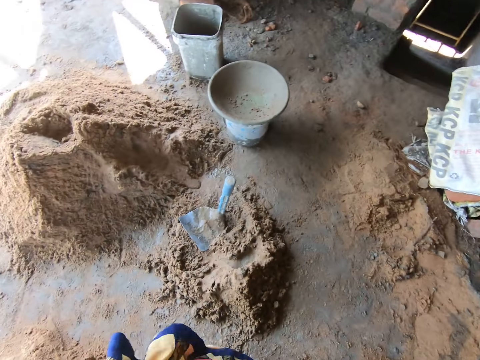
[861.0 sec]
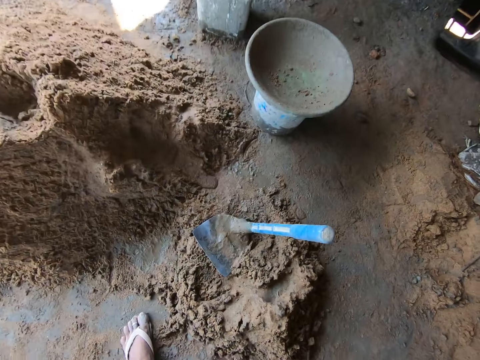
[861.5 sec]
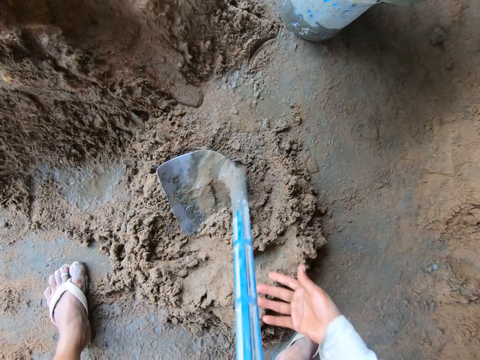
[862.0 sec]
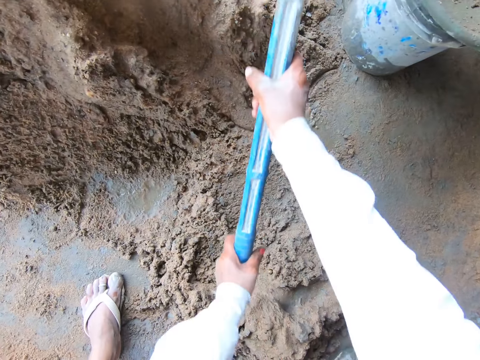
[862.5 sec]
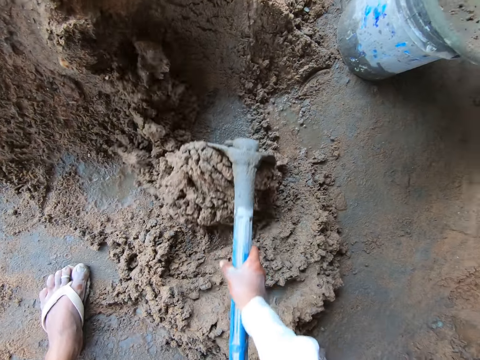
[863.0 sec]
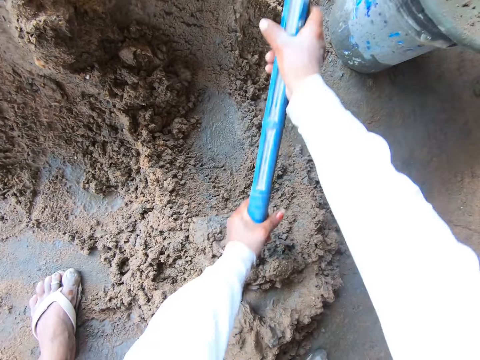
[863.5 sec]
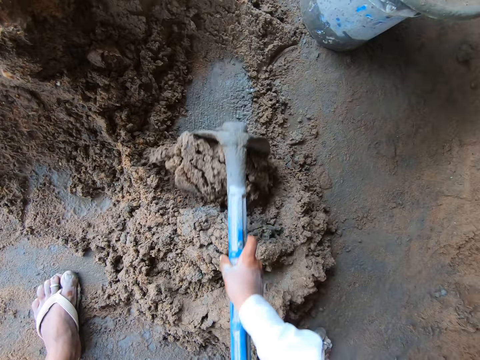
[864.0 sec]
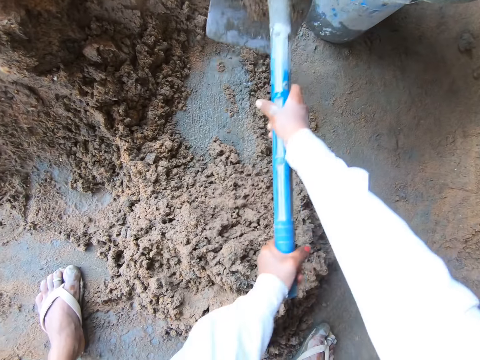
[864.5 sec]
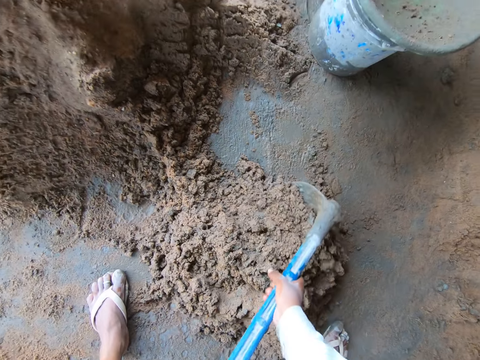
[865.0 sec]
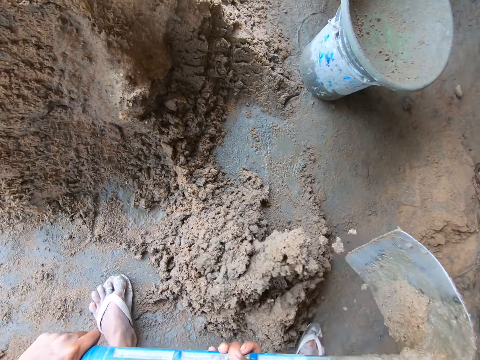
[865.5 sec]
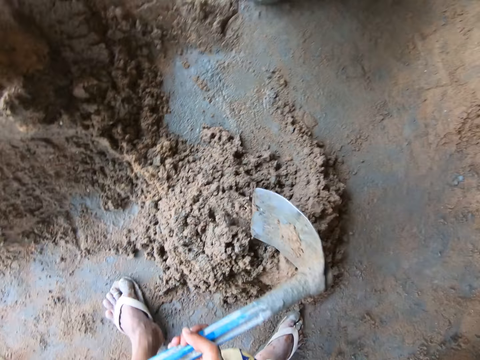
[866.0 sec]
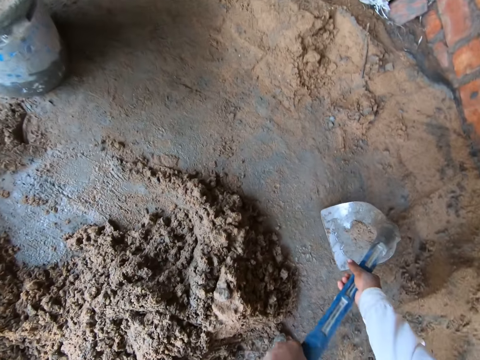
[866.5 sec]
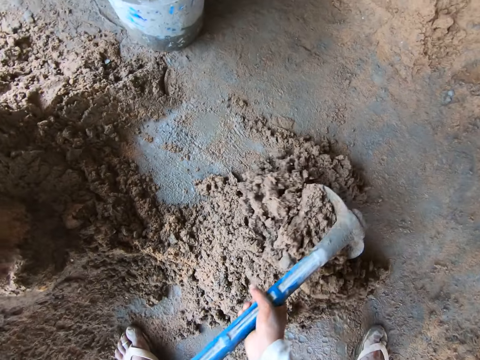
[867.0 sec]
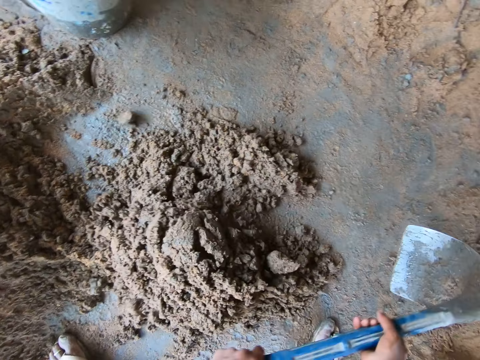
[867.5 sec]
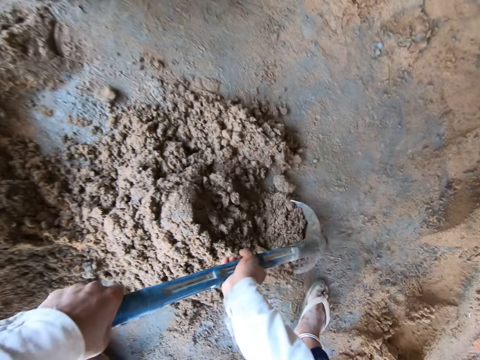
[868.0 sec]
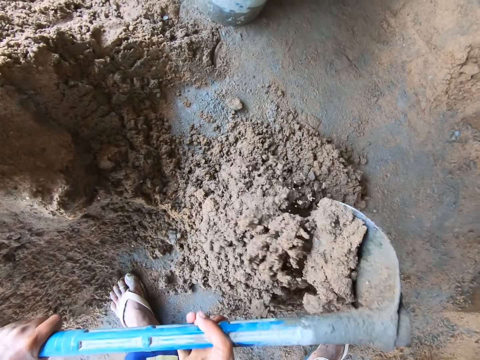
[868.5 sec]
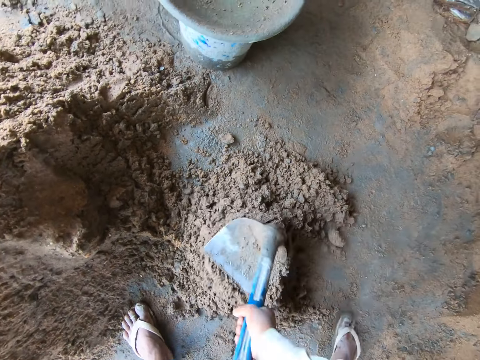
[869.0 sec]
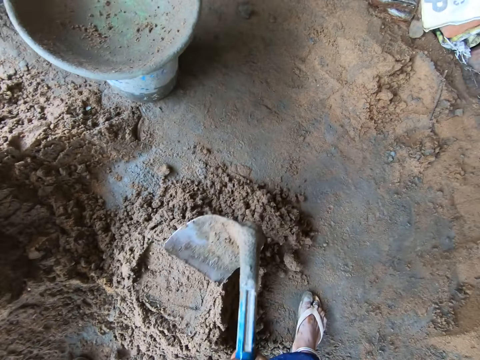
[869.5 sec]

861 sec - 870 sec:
The camera wearer picks a hoe from the ground with her hands. She mixes the sand and water on the ground with the hoe in her hands. A man converses with the camera wearer.

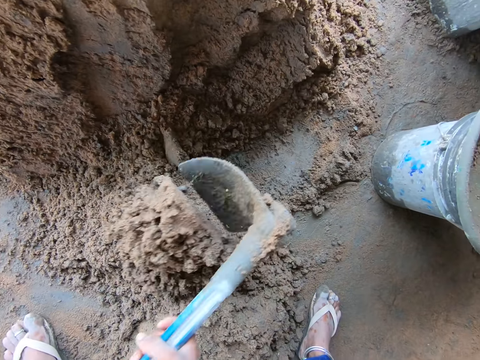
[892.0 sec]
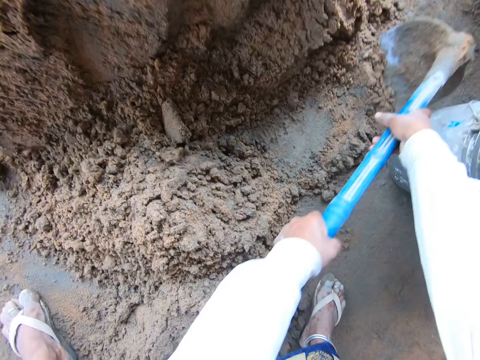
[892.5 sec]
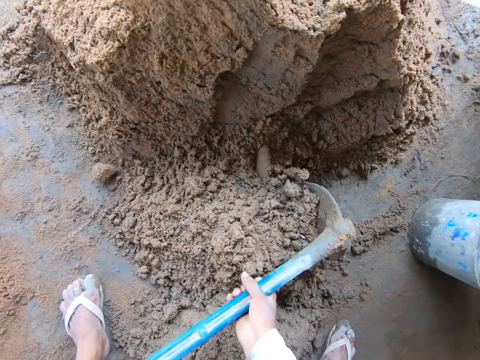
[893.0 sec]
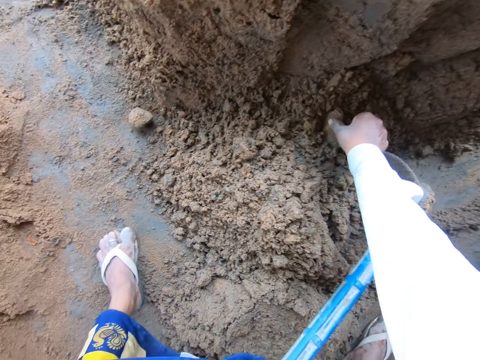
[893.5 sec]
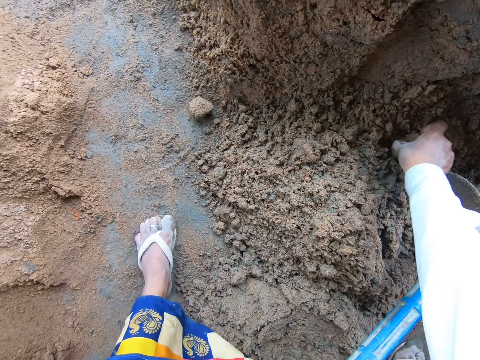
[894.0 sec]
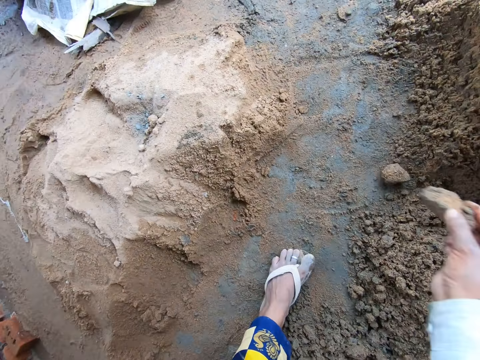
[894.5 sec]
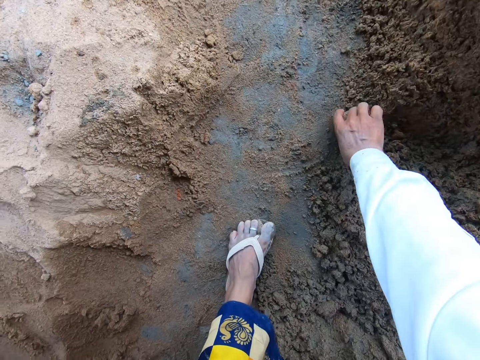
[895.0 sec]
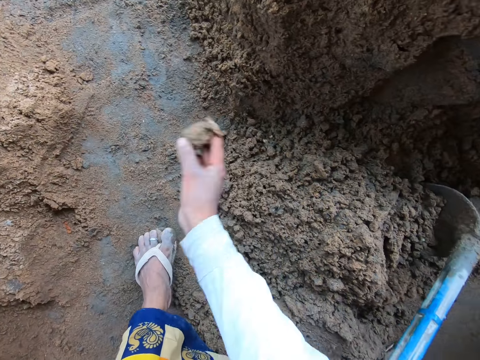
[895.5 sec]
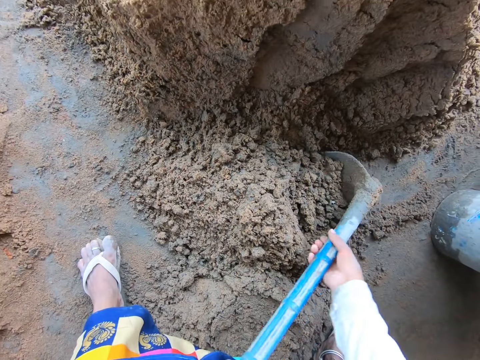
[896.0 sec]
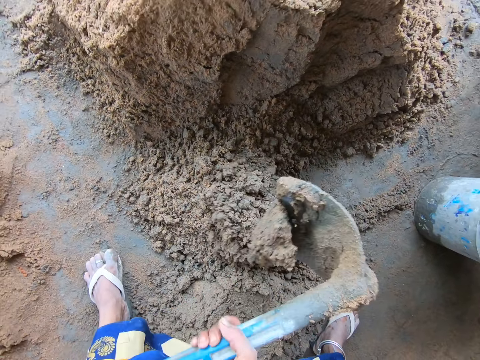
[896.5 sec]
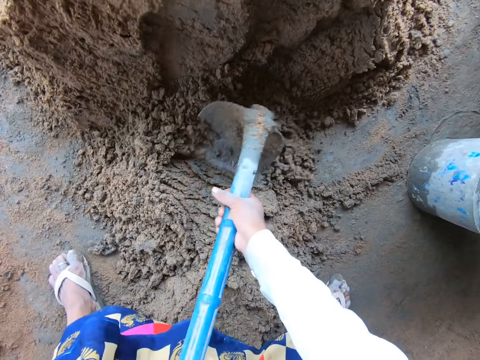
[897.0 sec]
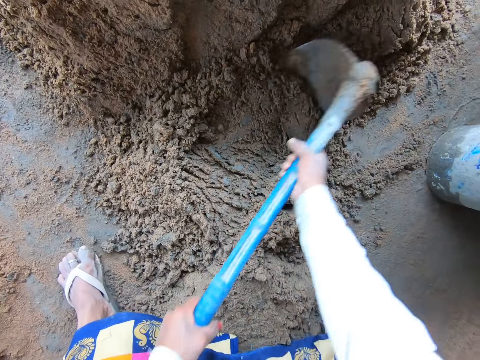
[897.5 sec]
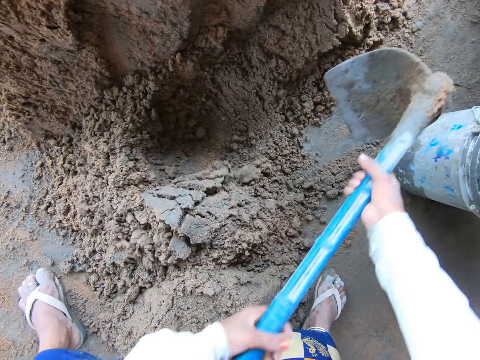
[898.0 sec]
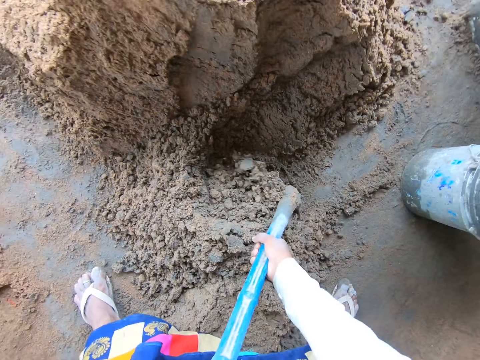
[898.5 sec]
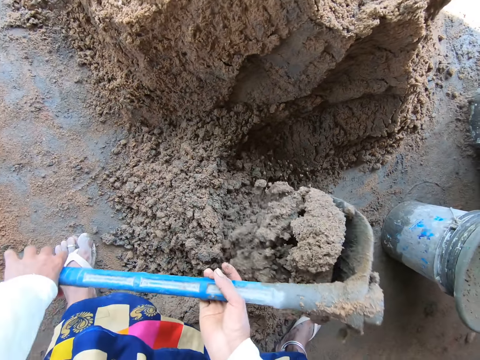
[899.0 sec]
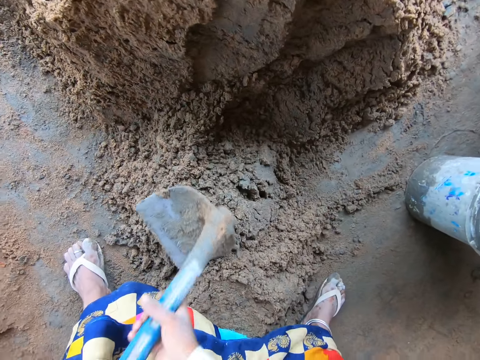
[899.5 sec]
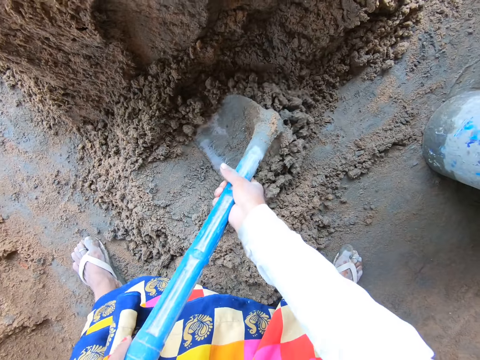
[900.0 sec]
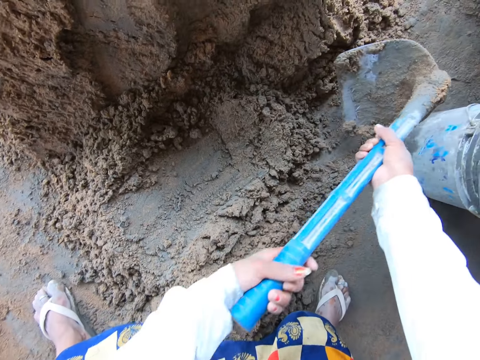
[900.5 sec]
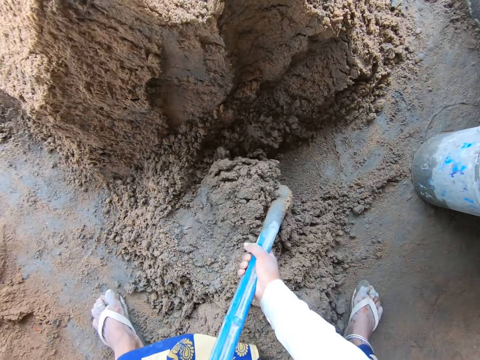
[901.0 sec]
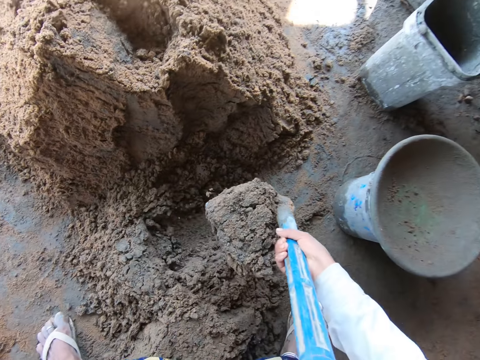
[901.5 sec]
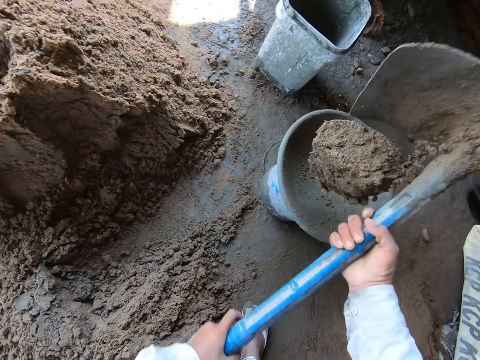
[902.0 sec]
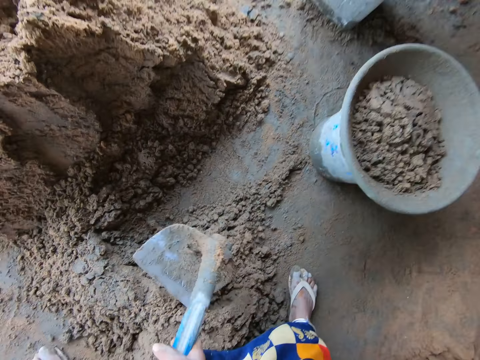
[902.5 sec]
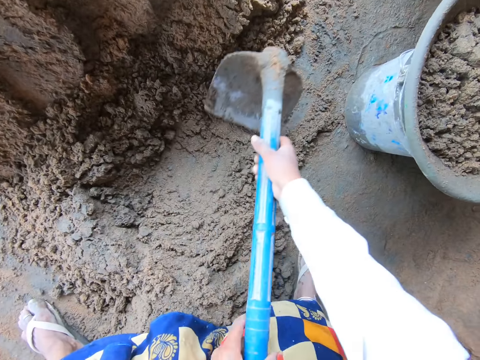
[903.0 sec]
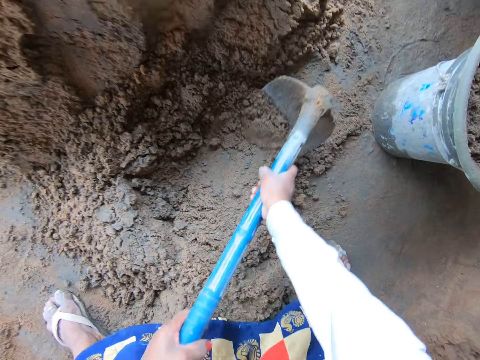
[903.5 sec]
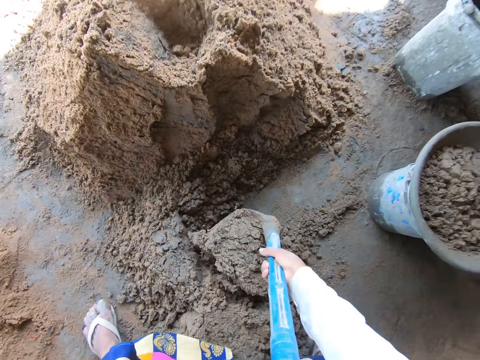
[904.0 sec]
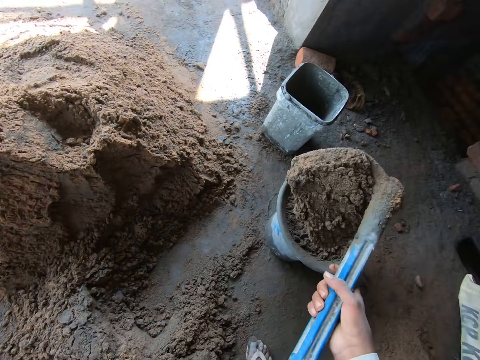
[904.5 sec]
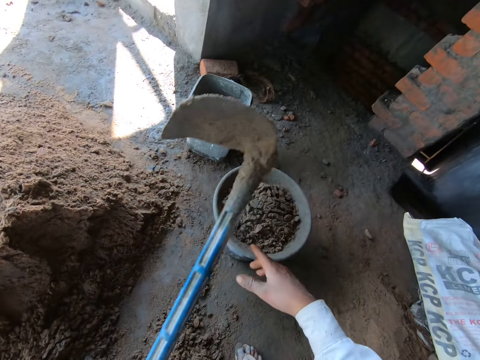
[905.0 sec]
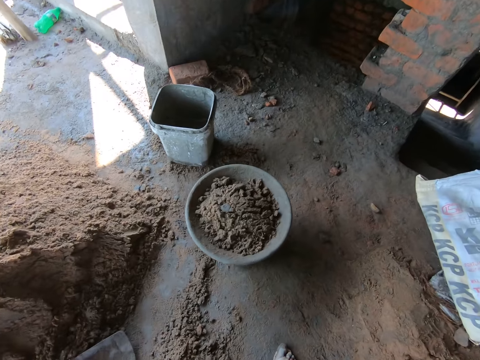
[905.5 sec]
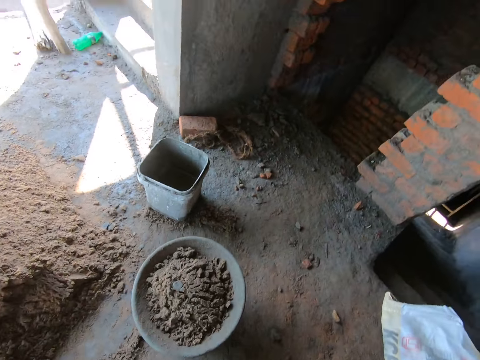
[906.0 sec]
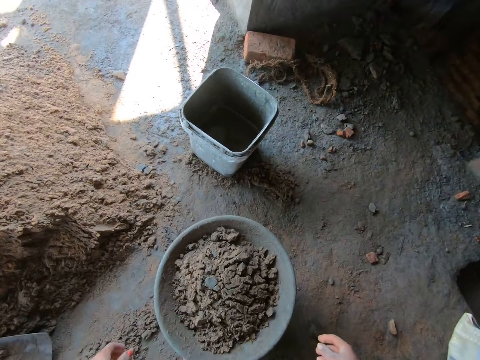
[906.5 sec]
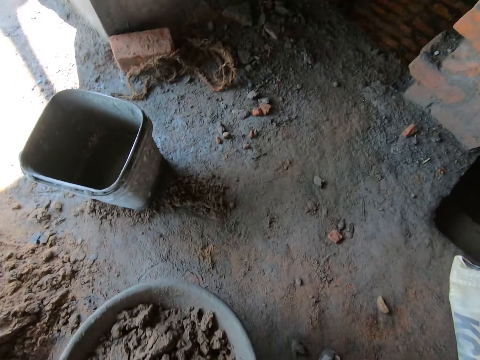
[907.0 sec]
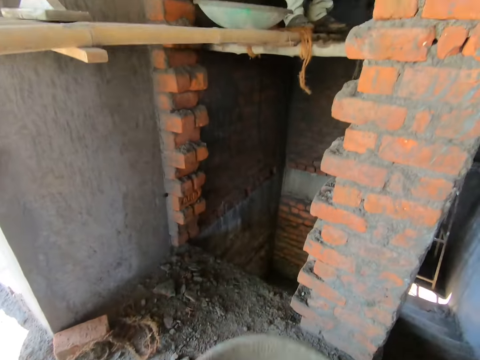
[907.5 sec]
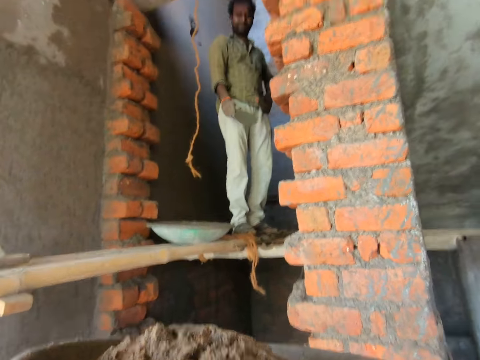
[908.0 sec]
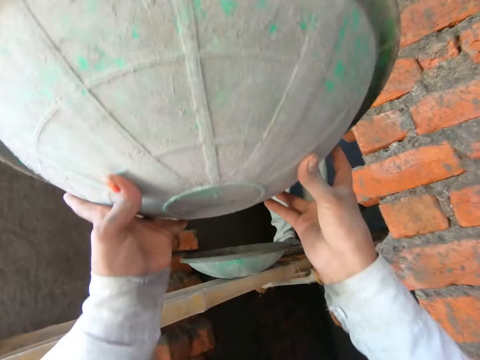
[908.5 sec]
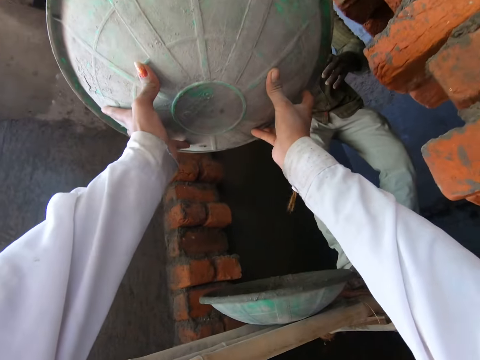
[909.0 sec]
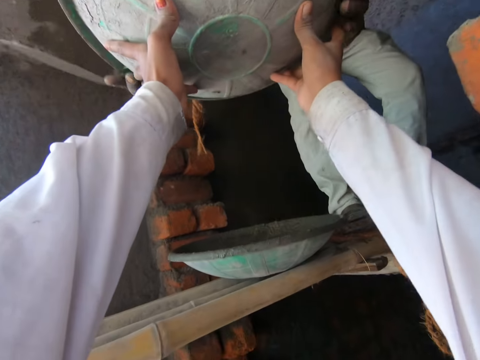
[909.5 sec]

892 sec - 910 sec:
The camera wearer picks a stone from the sand with her right hand. She throws the stone on the ground with her right hand. She picks a stone from the sand with her right hand. She throws the stone on the ground with her right hand. She mixes the sand and water on the ground with the hoe in her hands. She packs sand from the ground with the hoe in her hands. She pours the sand into the bowl with the hoe in her hands. She packs sand from the ground with the hoe in her hands. She pours the sand into the bowl with the hoe in her hands. She drops the hoe on the ground with her left hand. She picks the bowl from the bucket with both hands. She lifts the mixed concrete to a person.
